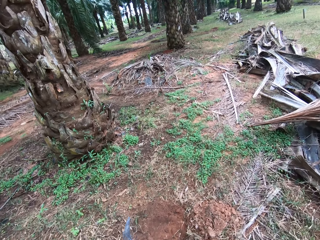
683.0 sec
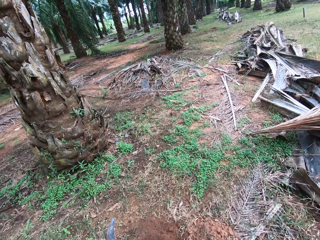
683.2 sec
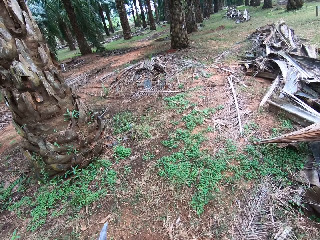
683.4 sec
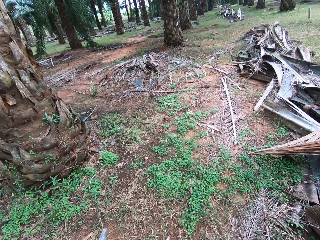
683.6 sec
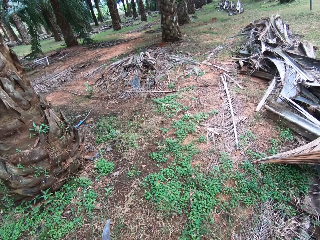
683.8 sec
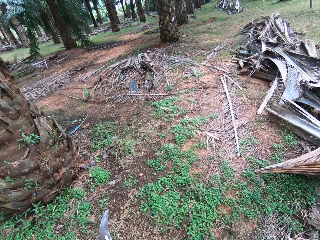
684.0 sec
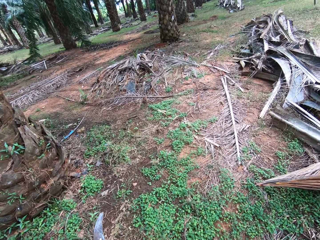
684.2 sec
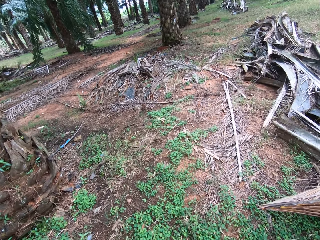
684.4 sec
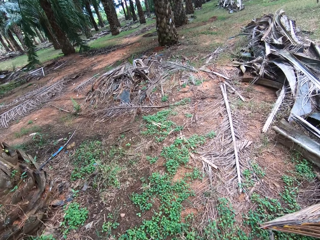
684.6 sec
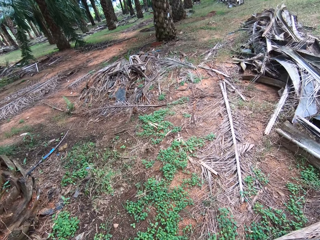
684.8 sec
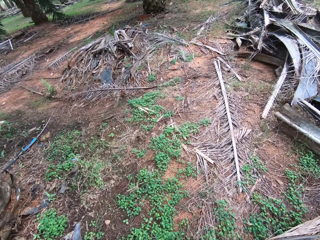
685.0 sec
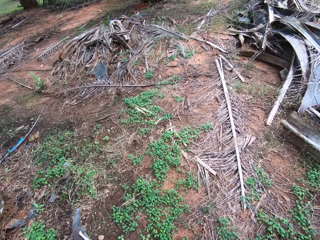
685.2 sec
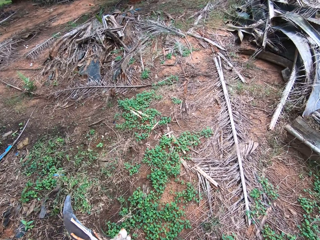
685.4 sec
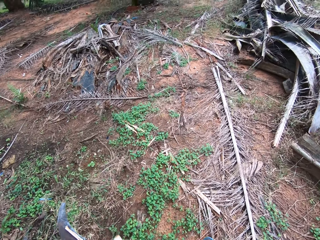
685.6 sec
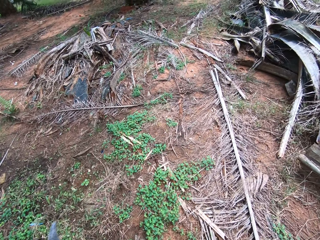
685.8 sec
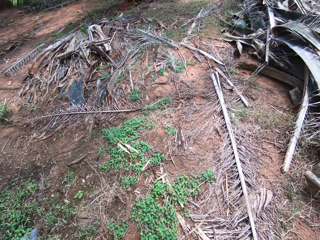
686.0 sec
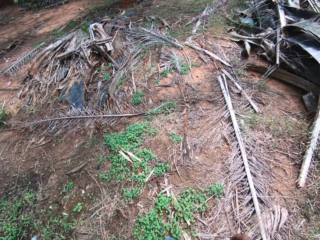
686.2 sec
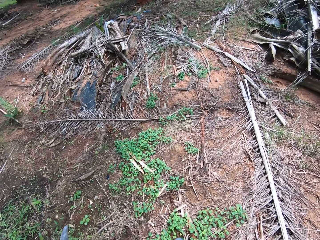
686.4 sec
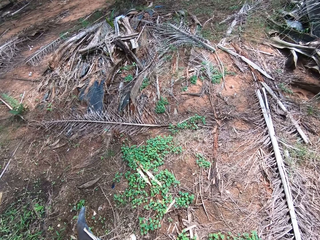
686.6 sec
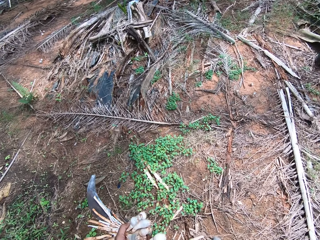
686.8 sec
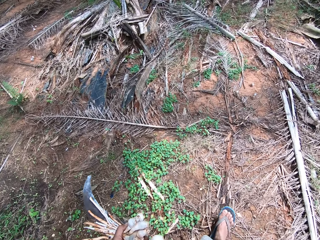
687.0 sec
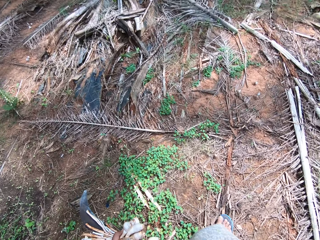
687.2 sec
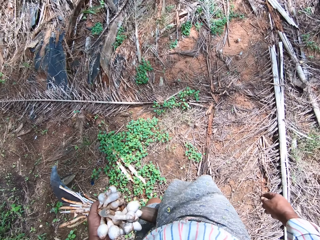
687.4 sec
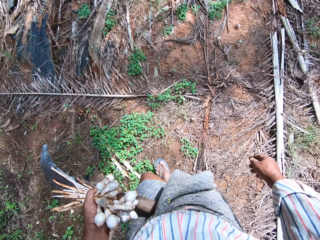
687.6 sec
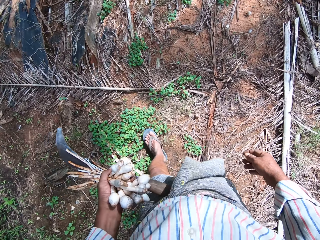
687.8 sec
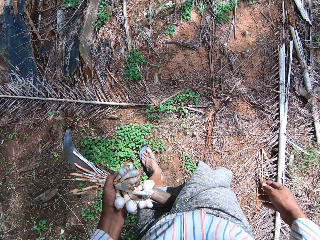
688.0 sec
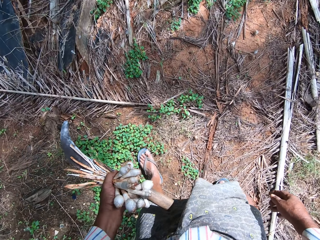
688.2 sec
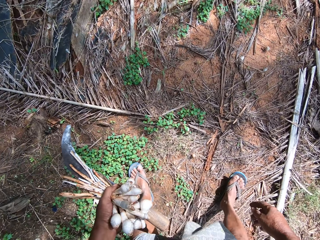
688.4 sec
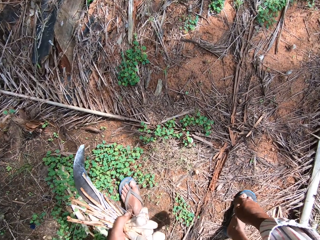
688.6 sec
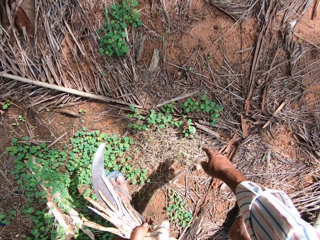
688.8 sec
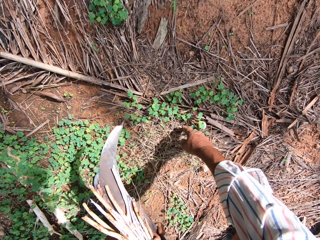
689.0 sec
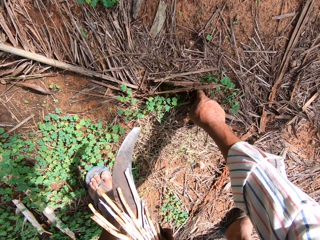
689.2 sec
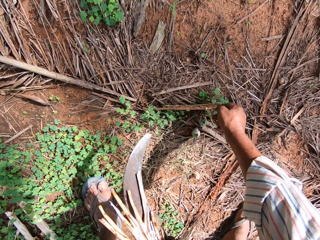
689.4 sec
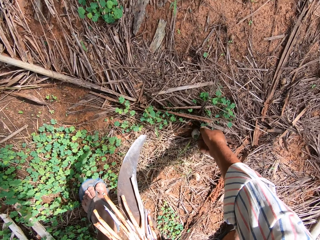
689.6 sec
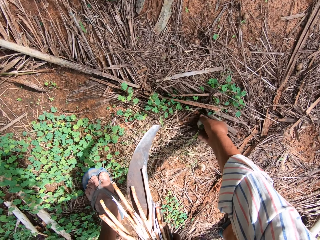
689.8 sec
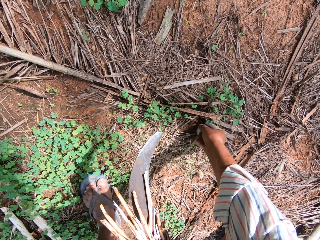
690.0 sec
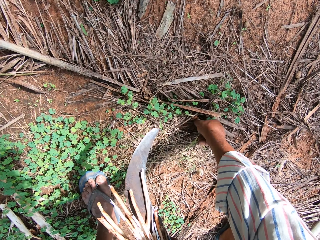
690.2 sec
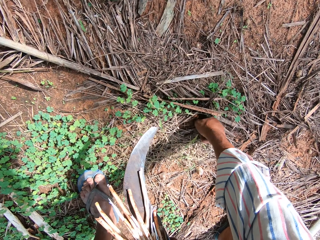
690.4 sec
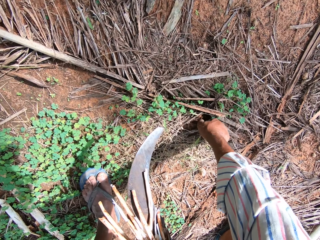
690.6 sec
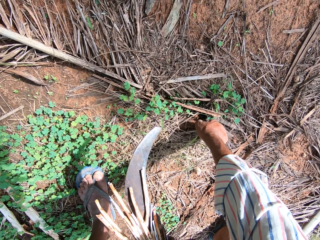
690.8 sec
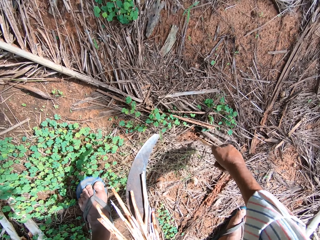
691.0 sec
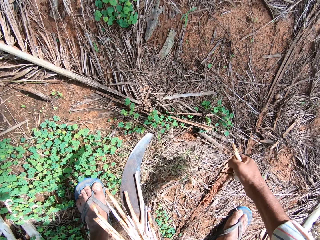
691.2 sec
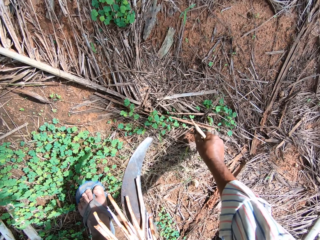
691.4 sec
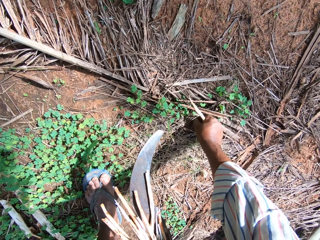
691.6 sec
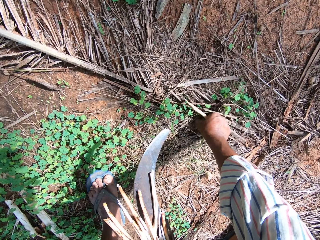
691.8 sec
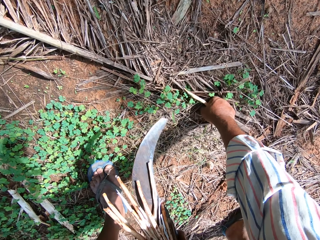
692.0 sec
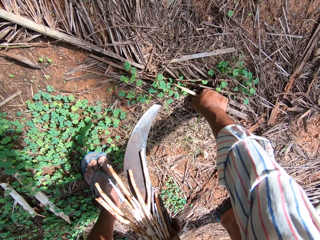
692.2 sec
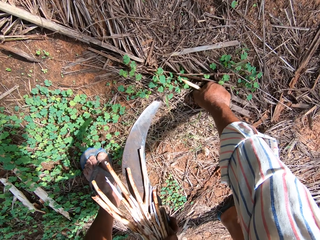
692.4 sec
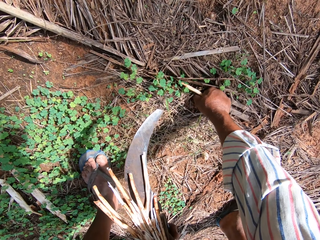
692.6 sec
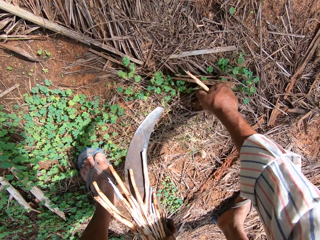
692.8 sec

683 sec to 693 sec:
The camera wearer pulls mushrooms from the ground. They hold sticks on the ground.

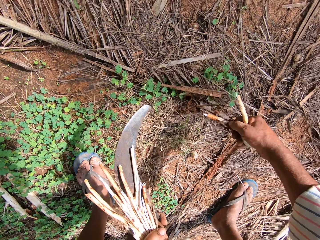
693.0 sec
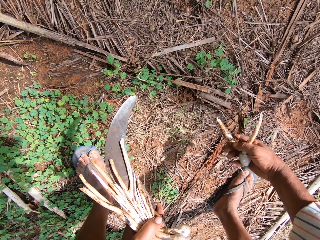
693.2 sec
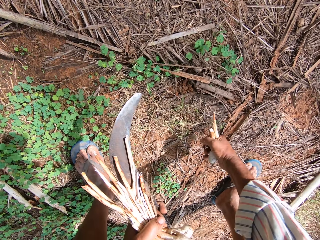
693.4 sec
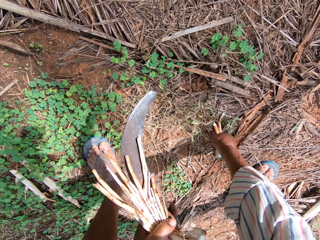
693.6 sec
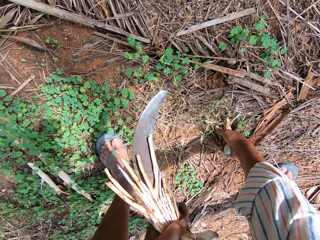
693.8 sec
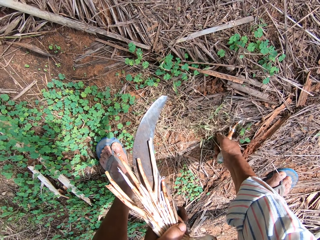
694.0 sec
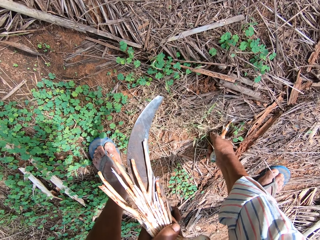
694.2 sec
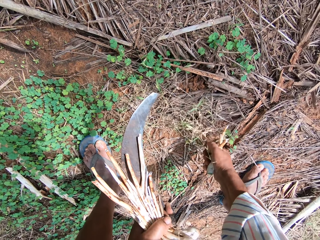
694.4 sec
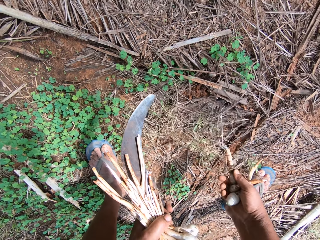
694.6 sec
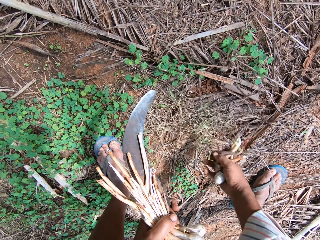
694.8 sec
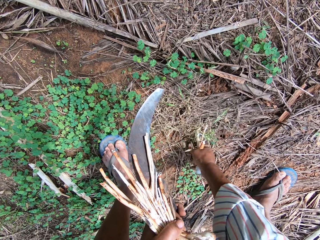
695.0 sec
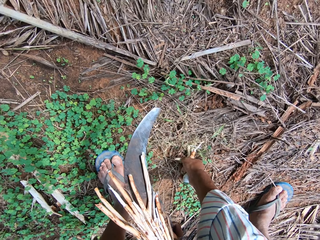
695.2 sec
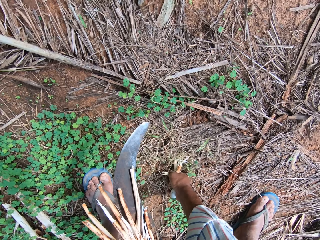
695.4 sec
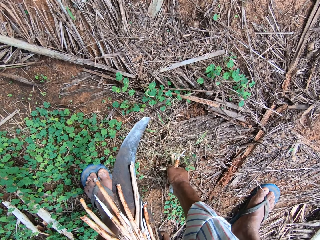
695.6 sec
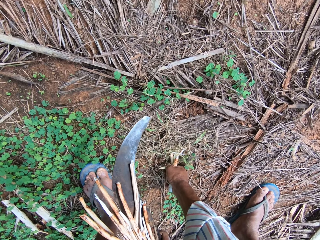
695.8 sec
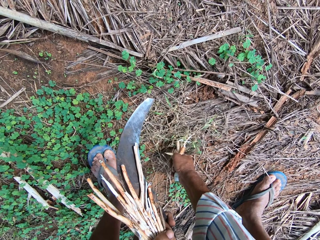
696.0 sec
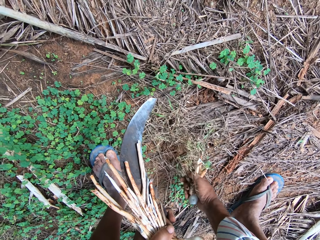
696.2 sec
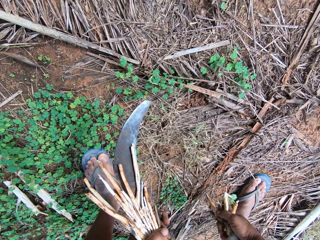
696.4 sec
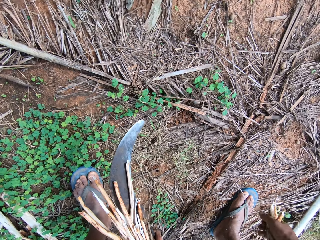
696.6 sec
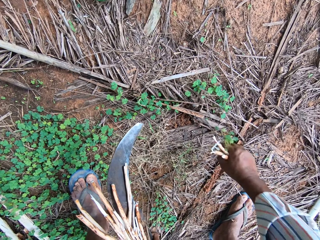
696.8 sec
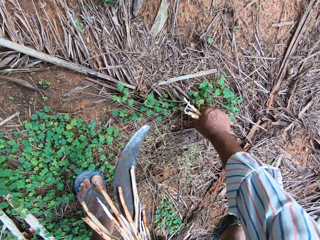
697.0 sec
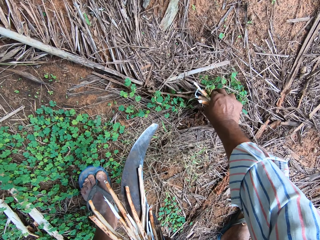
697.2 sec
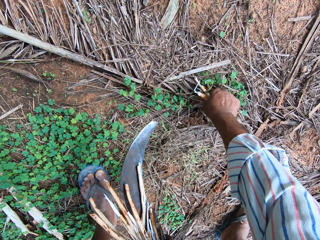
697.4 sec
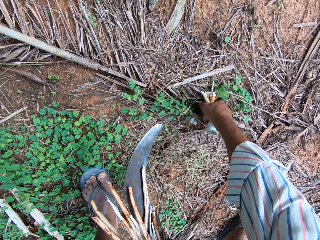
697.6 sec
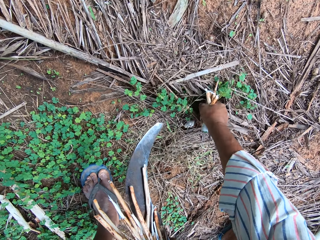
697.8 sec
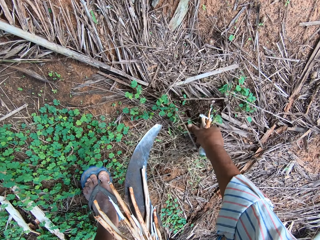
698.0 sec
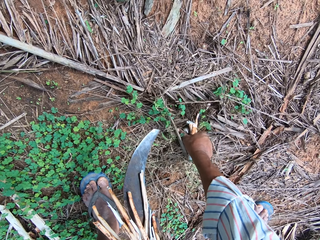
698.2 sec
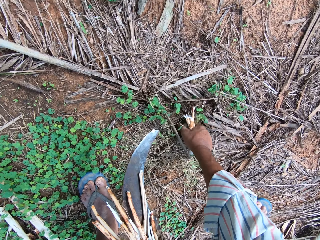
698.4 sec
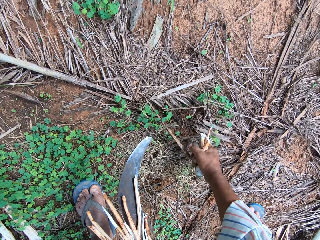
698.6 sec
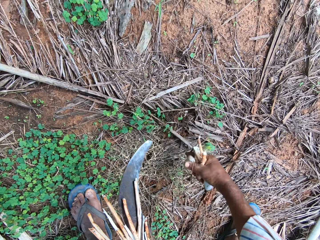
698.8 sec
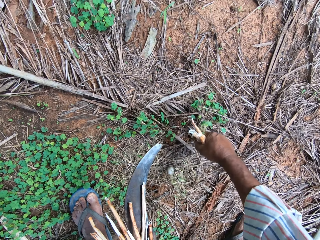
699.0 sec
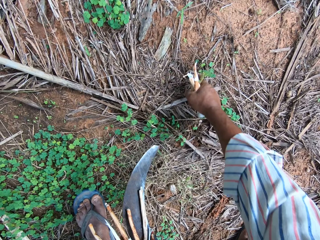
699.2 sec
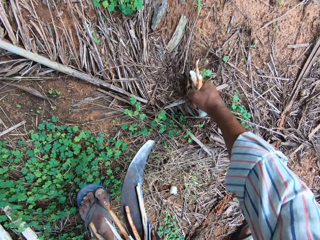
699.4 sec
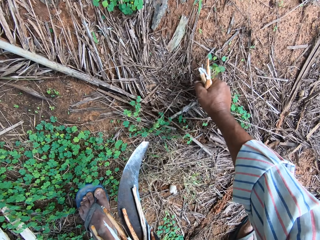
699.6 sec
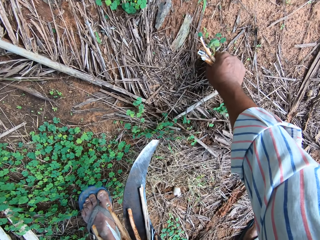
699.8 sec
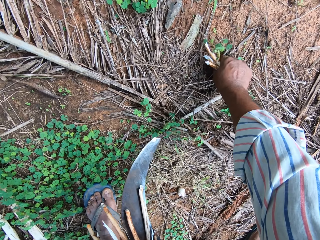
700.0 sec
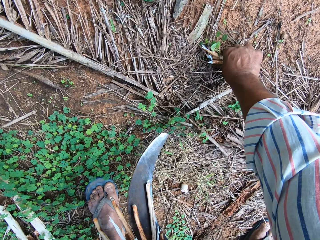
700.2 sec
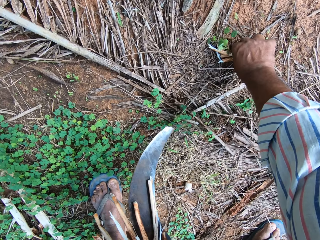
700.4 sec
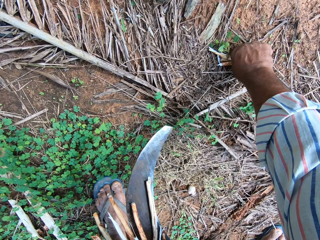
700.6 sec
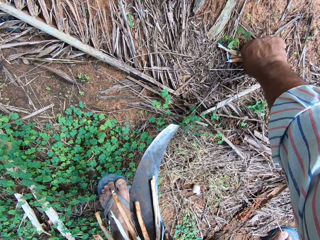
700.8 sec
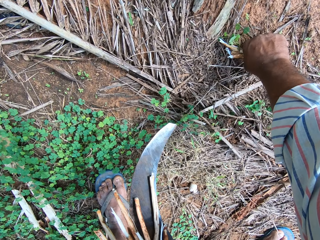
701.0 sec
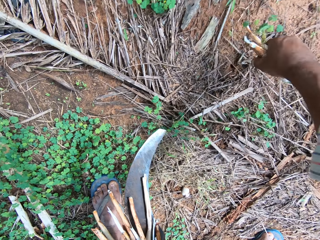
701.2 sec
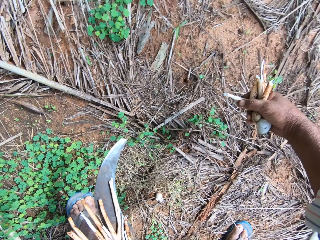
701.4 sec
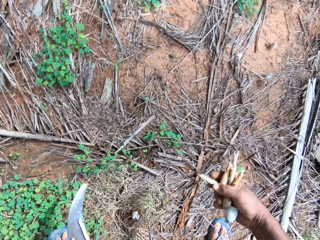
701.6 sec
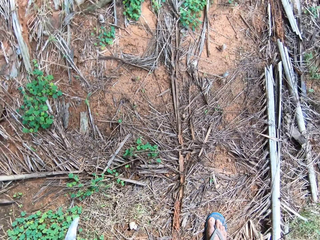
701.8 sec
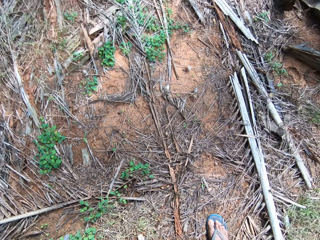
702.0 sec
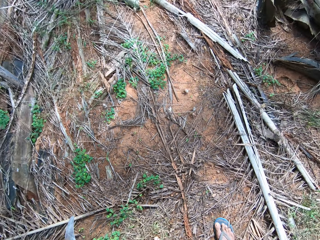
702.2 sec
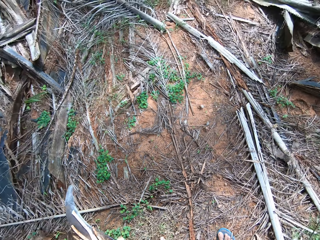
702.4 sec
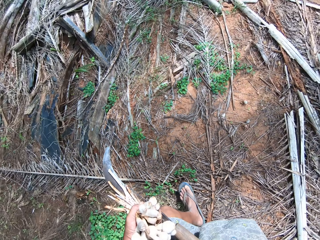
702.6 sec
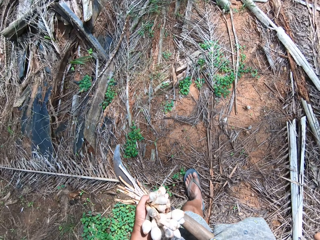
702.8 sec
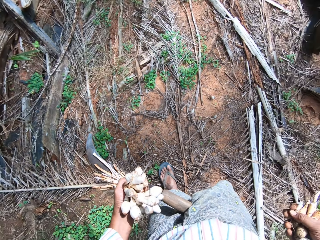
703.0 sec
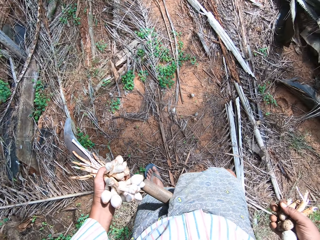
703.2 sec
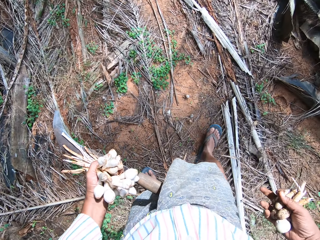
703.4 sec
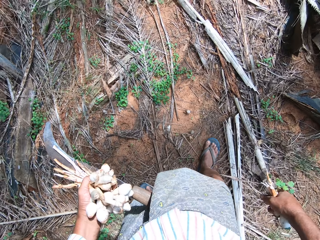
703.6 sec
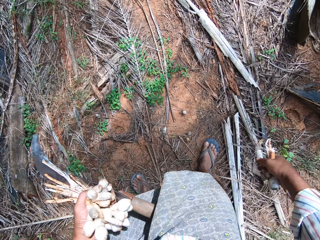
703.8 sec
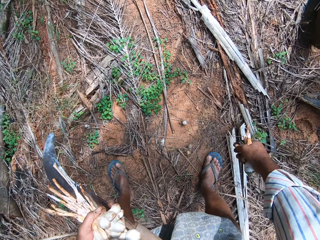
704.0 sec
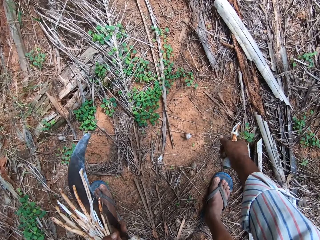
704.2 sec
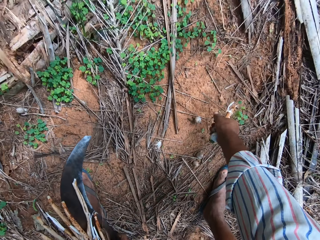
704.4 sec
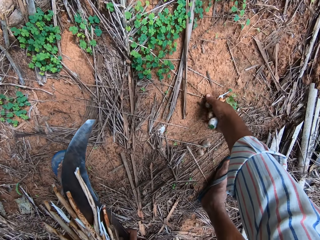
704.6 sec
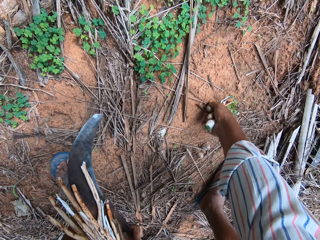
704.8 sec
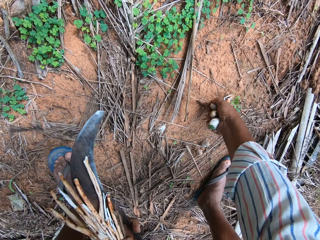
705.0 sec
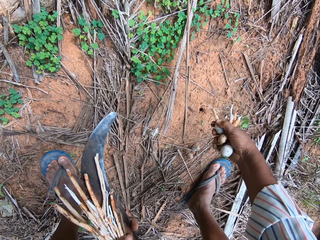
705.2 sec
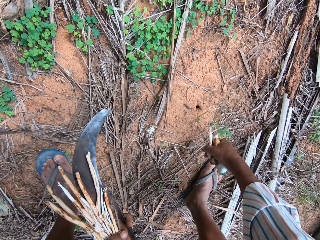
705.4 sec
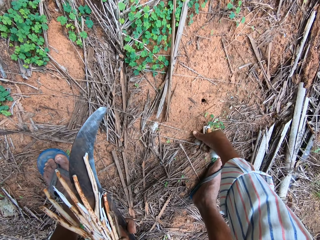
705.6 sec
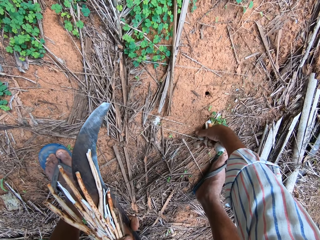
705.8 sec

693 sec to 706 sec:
The camera wearer plucks a mushroom. They pluck a mushroom repeatedly. They walk in the farm. They pluck a mushroom.
